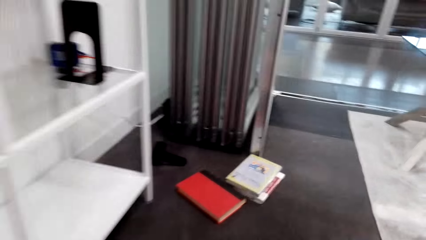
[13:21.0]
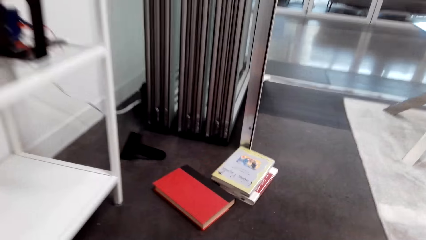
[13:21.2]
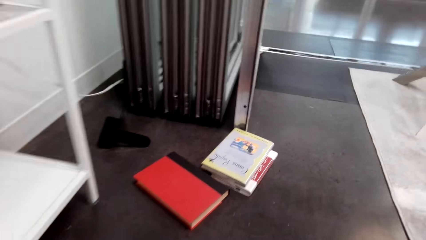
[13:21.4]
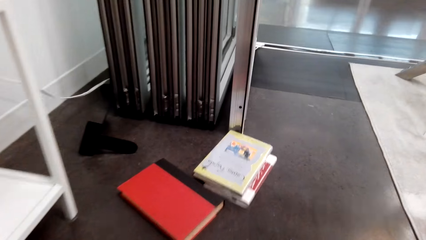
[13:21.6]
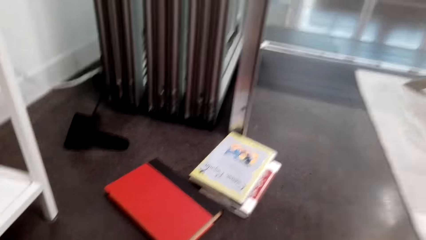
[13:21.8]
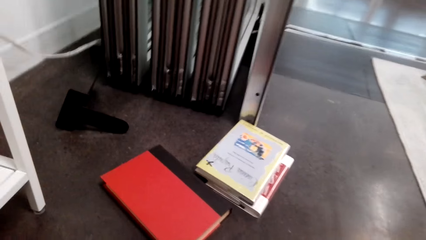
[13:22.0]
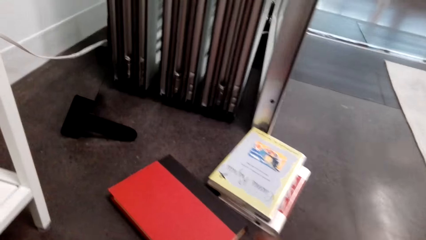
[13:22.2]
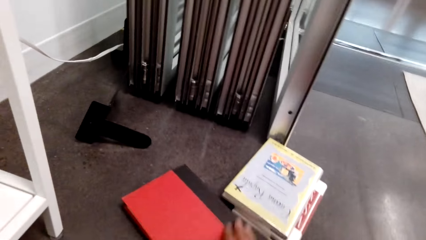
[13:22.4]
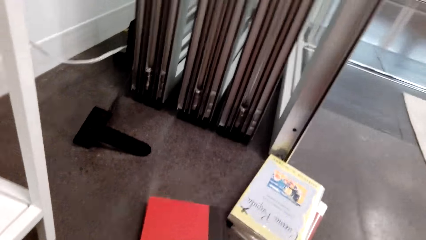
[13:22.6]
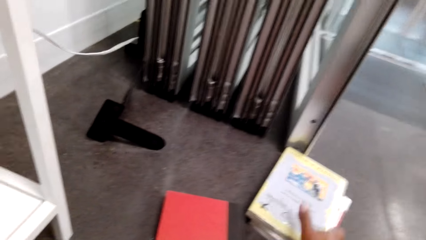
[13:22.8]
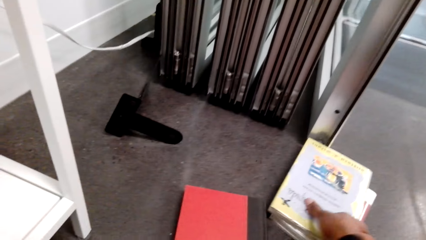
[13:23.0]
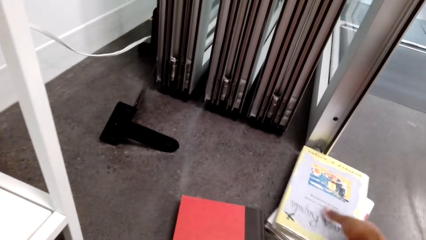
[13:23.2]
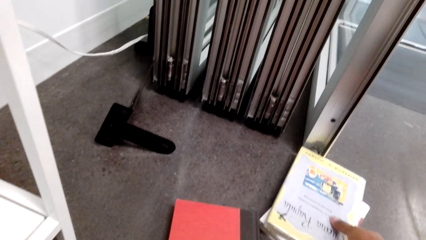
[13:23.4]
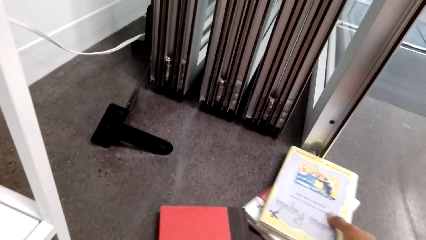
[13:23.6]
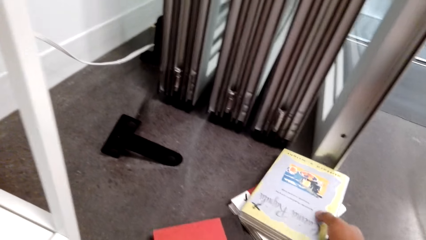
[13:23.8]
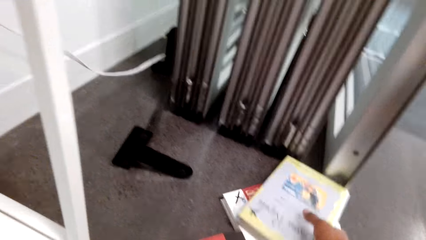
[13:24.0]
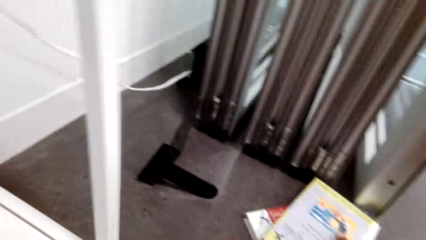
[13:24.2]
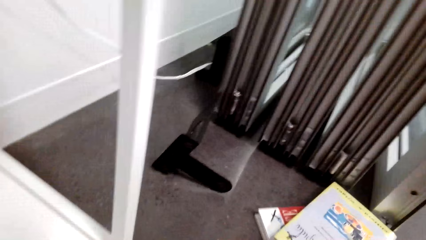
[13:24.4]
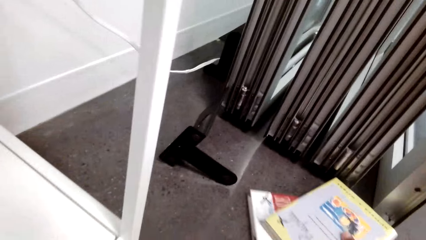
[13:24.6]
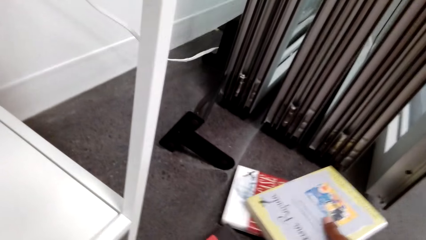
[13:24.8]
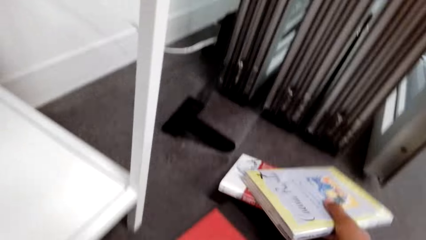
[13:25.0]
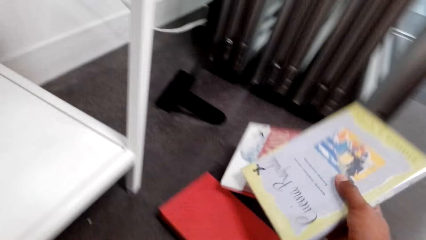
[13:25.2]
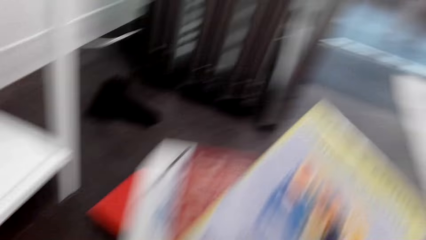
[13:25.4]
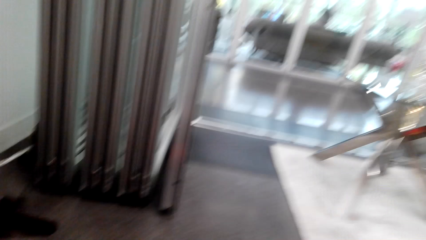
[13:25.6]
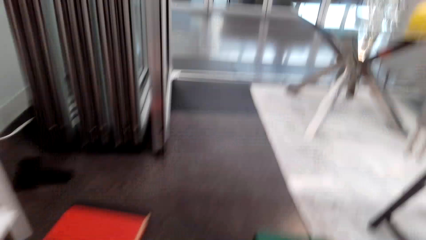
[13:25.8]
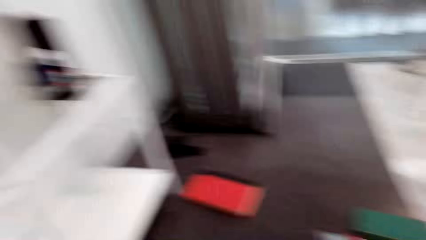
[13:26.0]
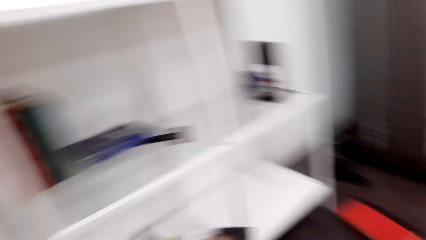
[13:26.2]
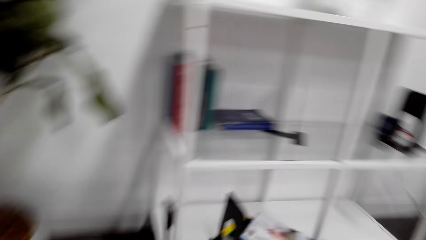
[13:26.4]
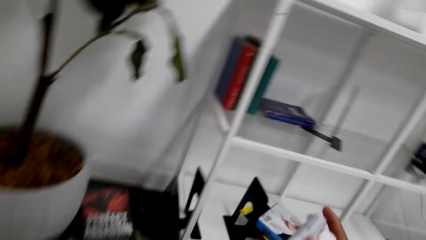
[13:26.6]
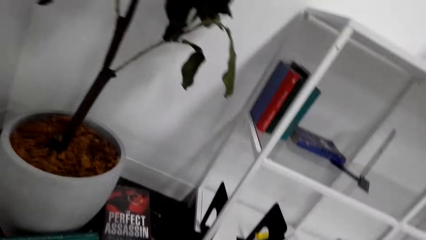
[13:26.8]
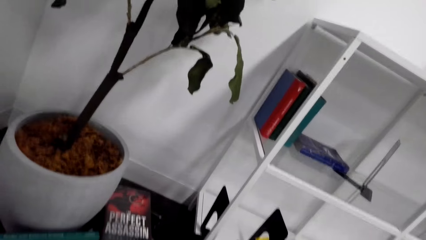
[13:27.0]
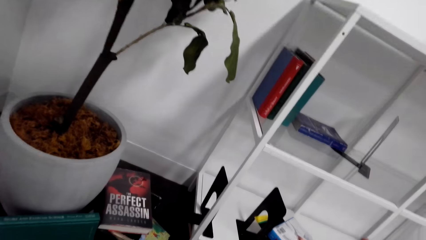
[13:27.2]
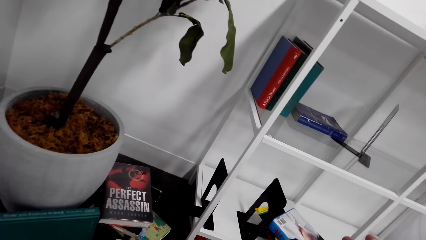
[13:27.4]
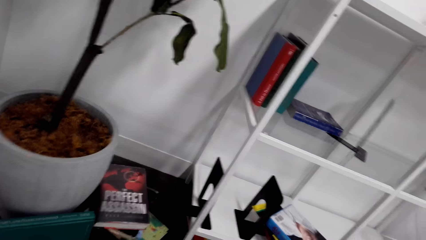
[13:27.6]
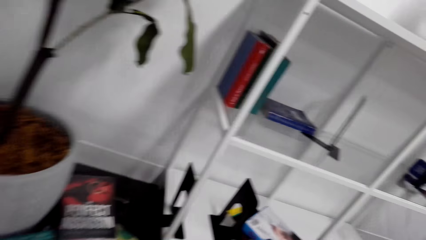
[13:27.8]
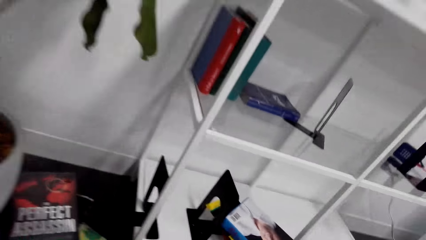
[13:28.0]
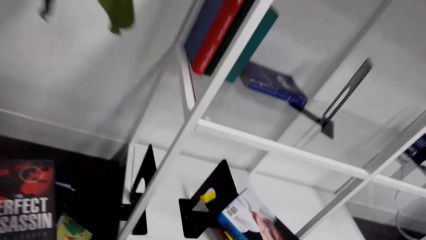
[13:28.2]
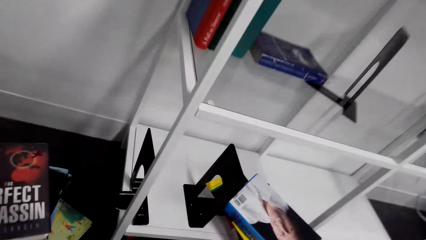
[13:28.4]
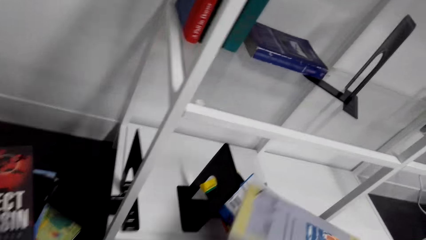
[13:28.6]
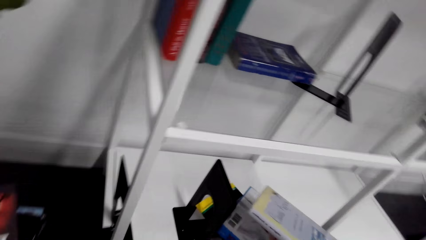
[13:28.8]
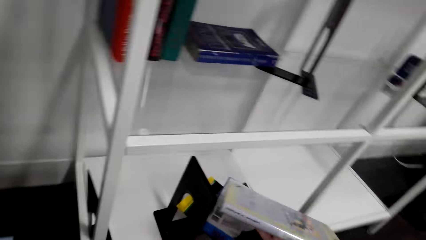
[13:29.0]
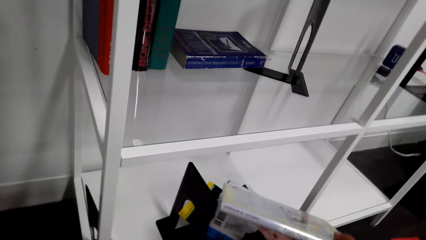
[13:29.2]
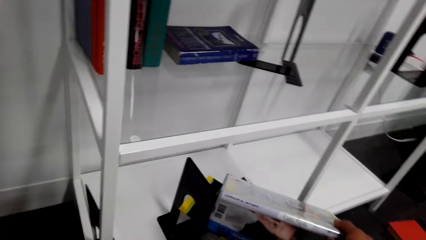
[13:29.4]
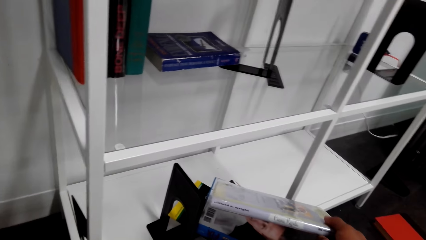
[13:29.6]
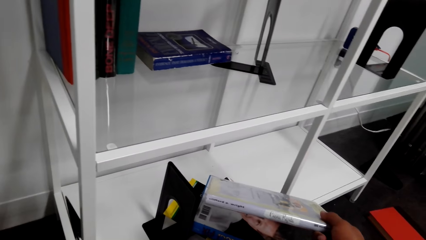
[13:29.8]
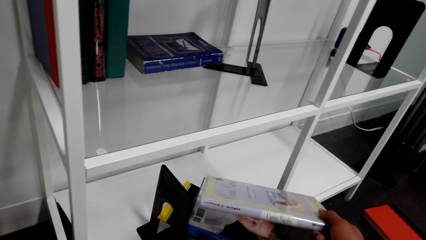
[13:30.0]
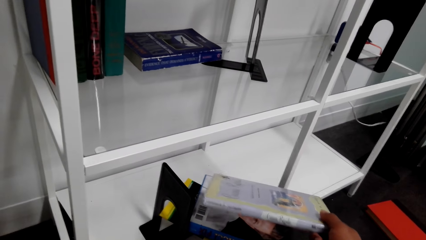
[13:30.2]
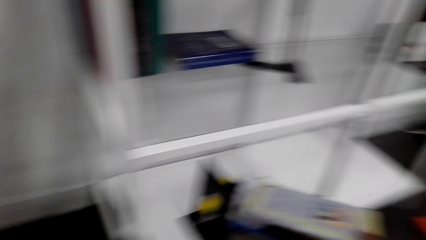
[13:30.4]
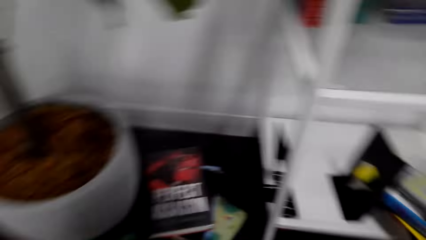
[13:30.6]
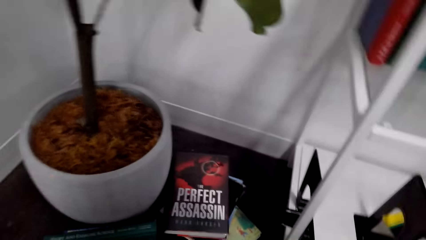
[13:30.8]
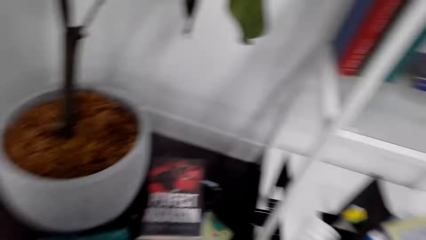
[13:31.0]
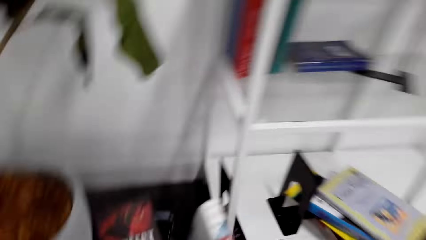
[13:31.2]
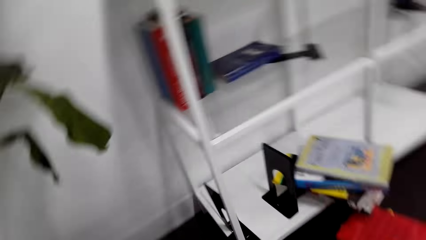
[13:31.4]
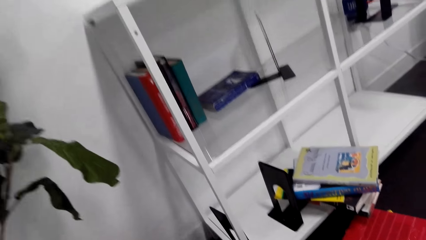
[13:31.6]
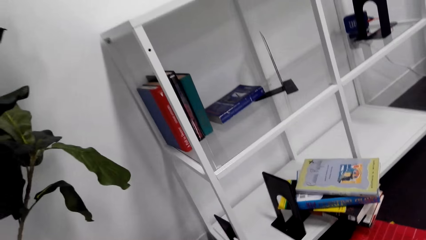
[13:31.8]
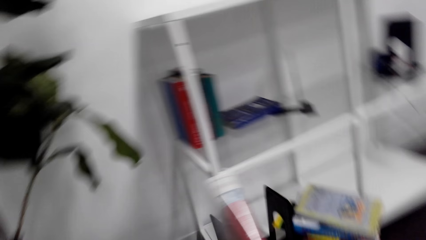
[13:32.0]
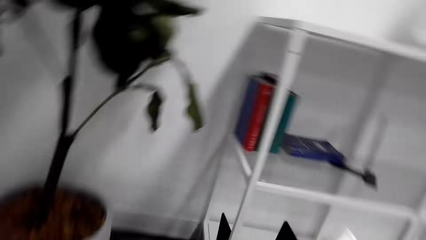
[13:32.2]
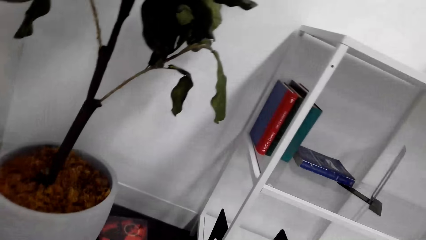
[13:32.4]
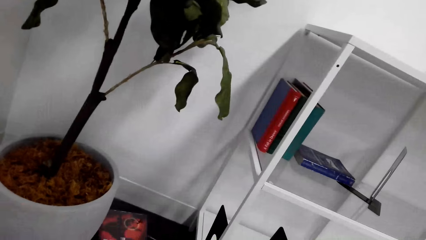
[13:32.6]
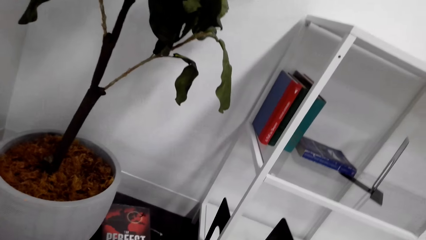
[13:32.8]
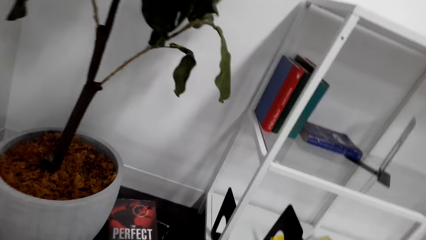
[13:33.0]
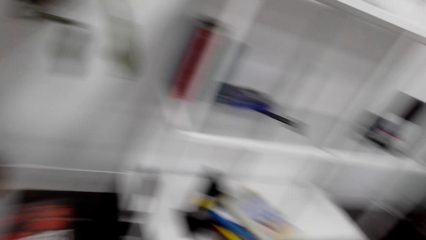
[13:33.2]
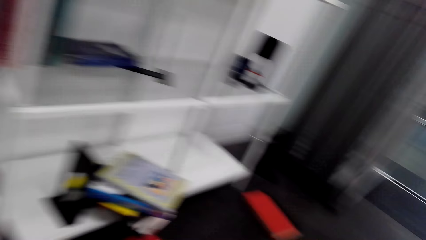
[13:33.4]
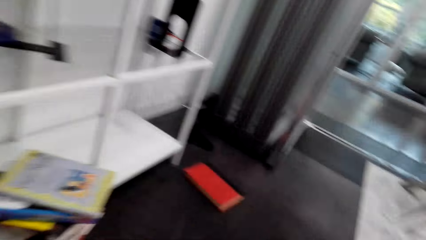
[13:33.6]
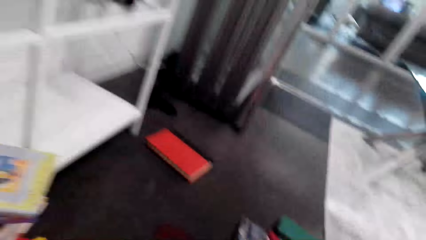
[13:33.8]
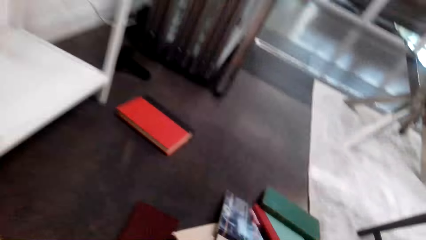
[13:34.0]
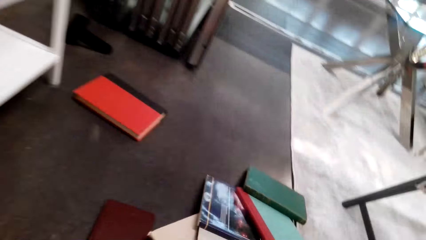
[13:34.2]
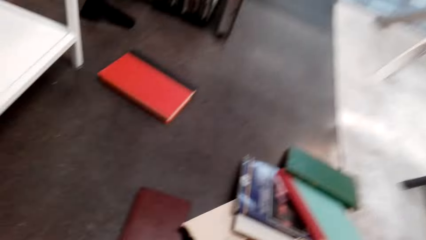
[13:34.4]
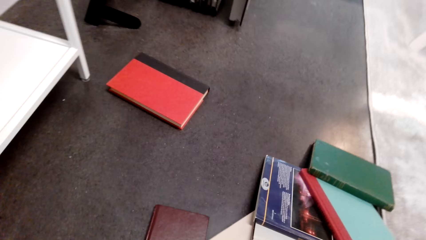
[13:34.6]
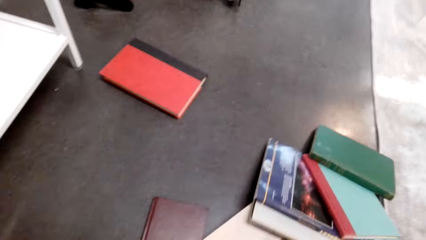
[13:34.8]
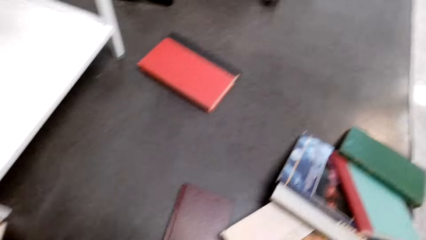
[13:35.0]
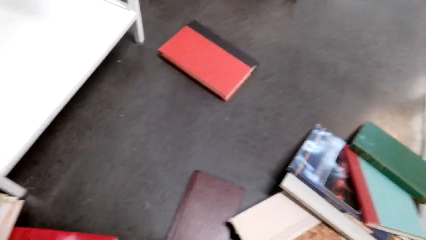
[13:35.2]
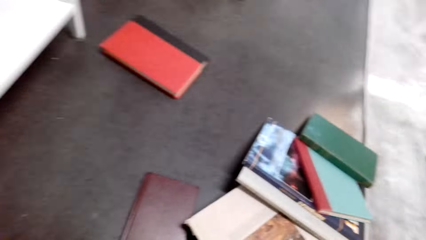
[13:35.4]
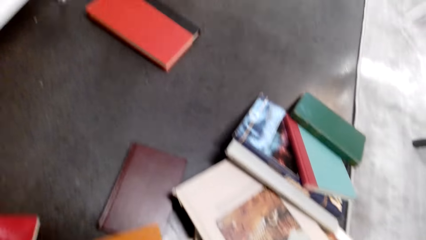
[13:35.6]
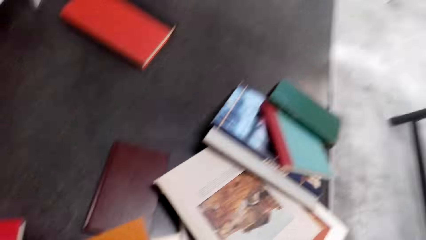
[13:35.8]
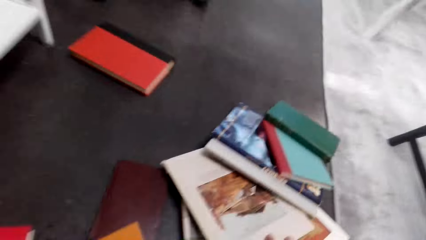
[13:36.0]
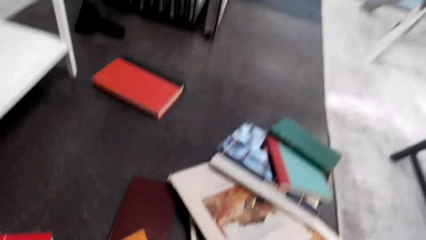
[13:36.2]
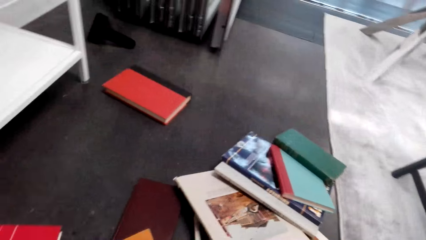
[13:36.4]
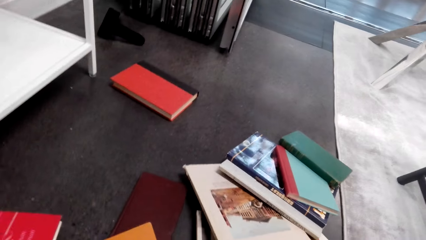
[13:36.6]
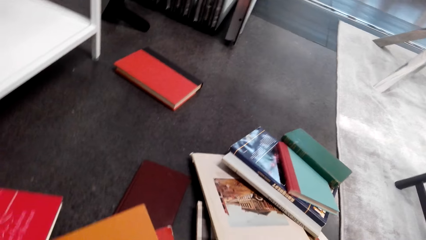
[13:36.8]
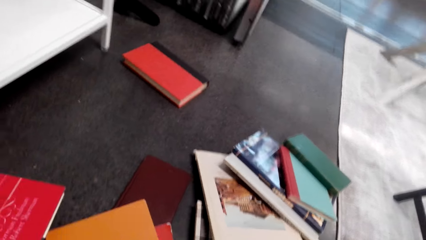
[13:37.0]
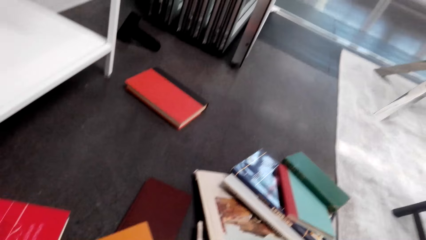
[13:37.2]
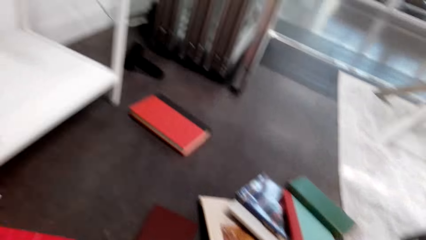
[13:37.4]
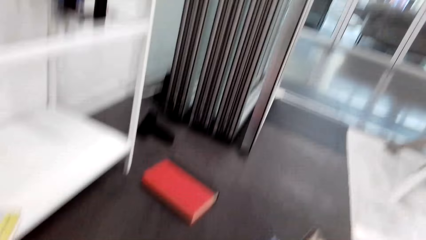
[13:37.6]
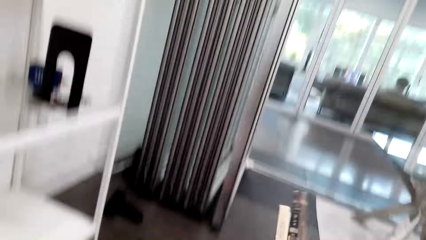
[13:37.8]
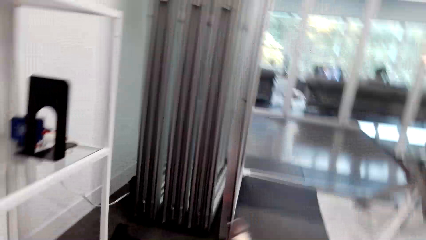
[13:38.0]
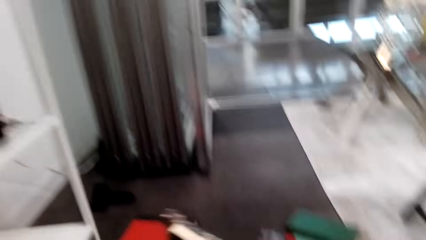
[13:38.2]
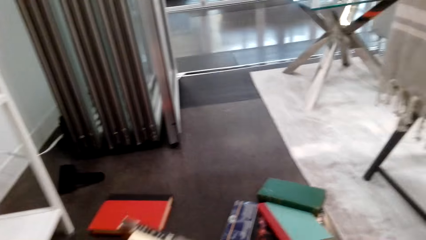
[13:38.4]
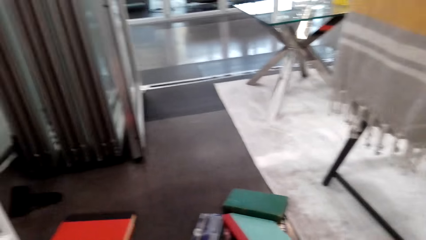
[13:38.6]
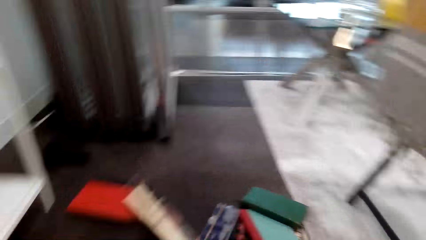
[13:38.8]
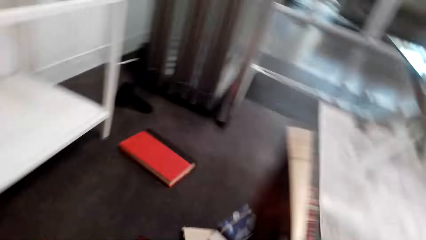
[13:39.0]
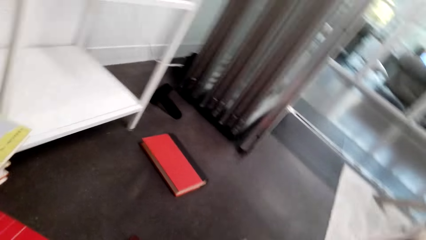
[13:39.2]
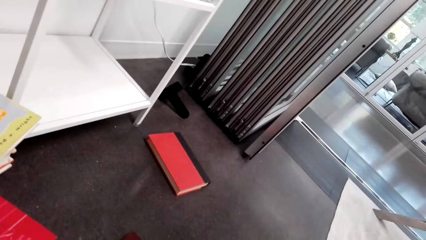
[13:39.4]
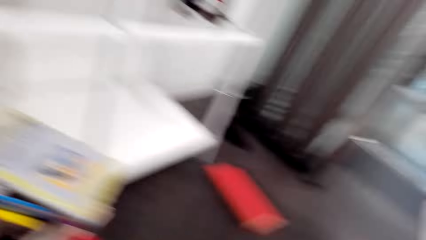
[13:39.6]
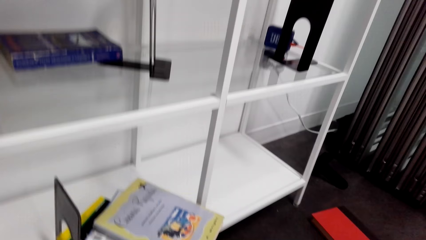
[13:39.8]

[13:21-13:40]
The camera wearer looks at the shelf. They walk around. They put the book down. They take books. They push the books on the floor. They lift a book. They look around. They move on the floor. They look at the shelf. They put the books on the shelf. They make a step. They touch the books on the shelf. They look at the books on the floor. They look at the shelf. They look at a book. They walk around. They put the books down. They take a book. They look at the books on the floor. They touch the books on the floor. They lift the book. They turn the book in the hands. They look at the books on the floor. They look at the shelf.
